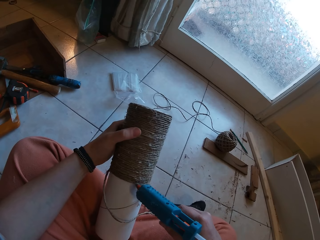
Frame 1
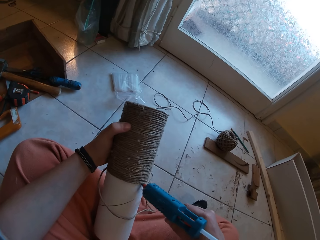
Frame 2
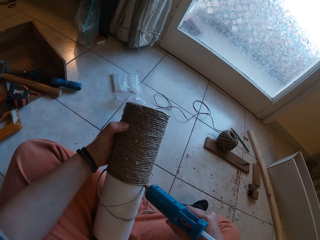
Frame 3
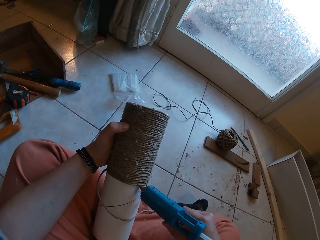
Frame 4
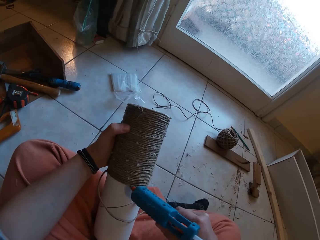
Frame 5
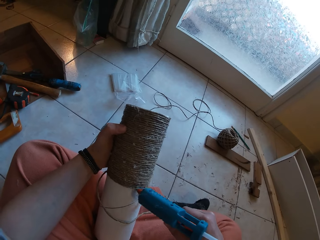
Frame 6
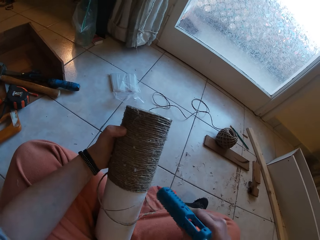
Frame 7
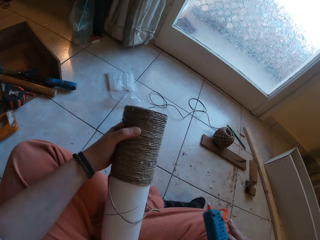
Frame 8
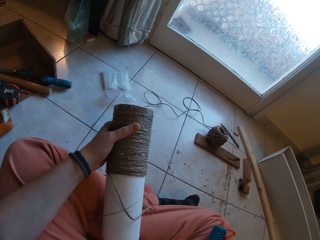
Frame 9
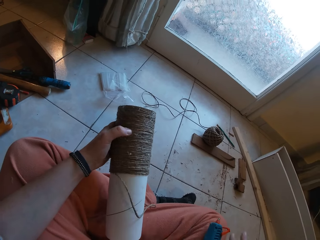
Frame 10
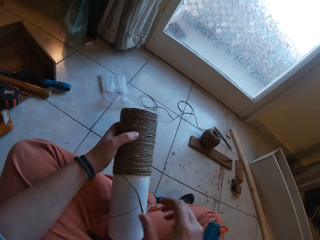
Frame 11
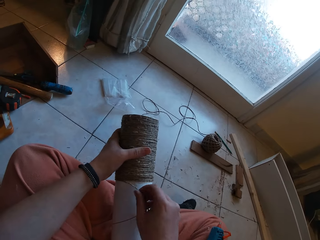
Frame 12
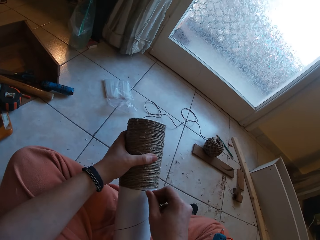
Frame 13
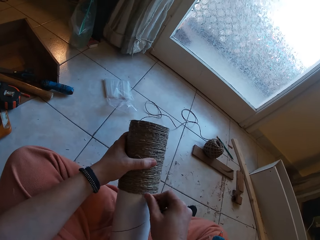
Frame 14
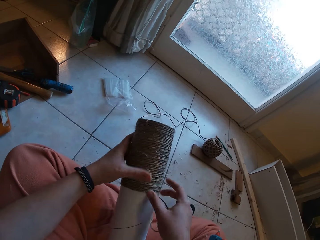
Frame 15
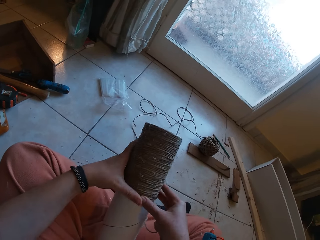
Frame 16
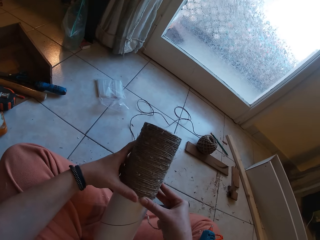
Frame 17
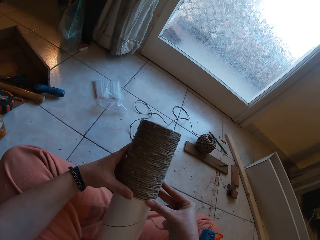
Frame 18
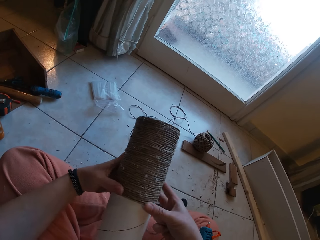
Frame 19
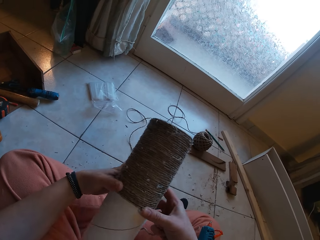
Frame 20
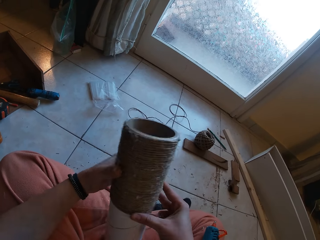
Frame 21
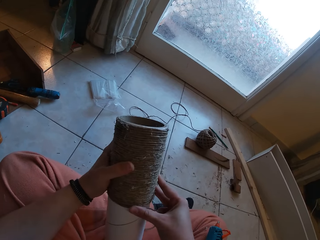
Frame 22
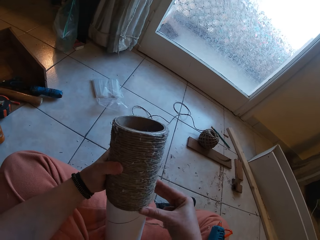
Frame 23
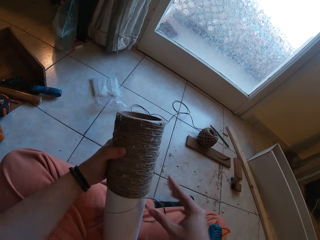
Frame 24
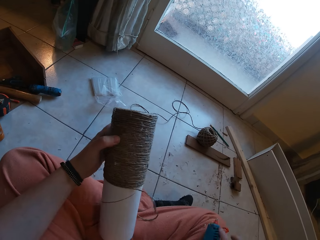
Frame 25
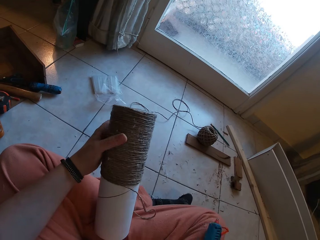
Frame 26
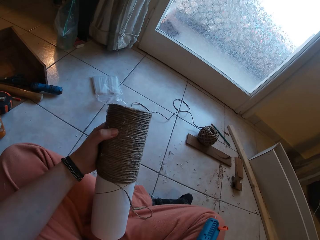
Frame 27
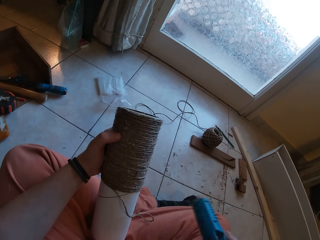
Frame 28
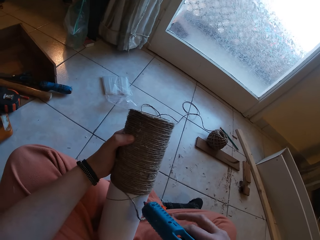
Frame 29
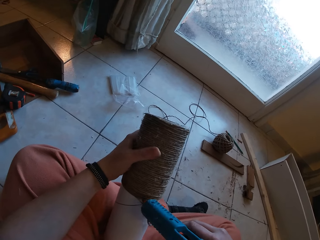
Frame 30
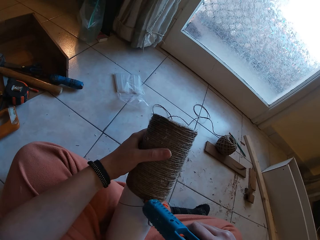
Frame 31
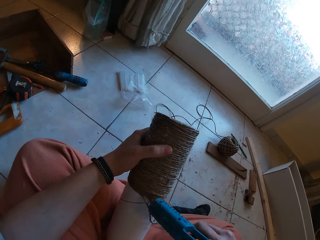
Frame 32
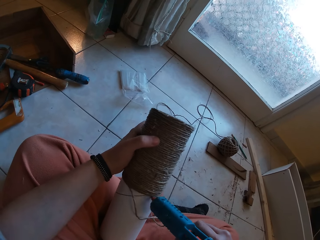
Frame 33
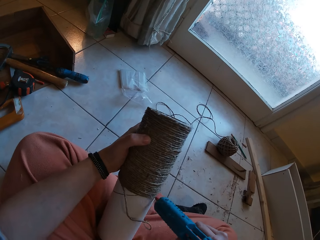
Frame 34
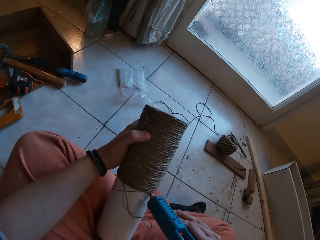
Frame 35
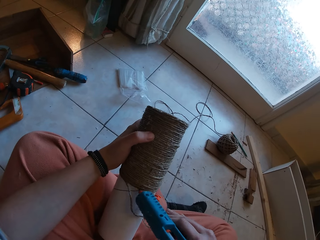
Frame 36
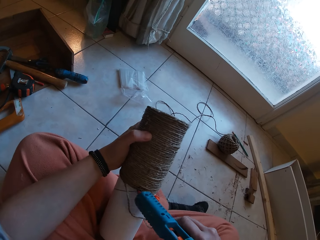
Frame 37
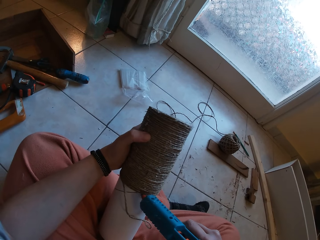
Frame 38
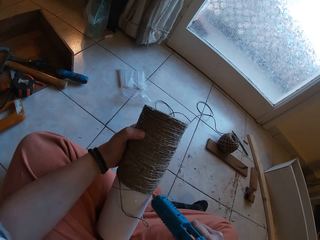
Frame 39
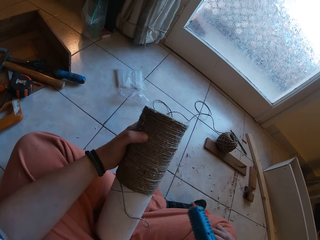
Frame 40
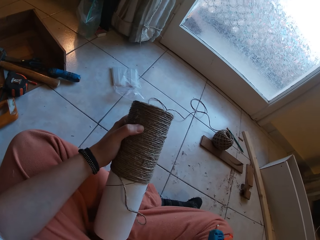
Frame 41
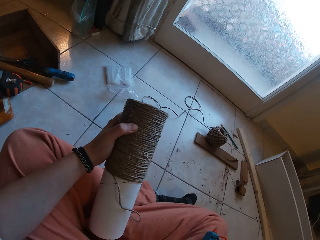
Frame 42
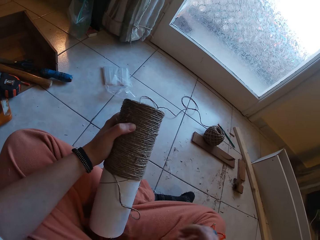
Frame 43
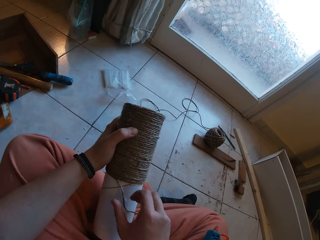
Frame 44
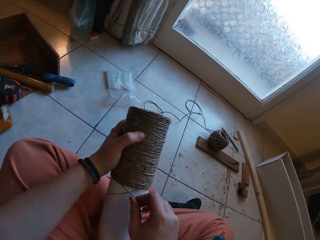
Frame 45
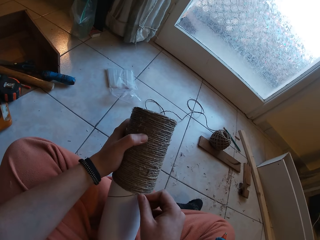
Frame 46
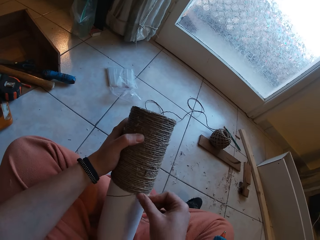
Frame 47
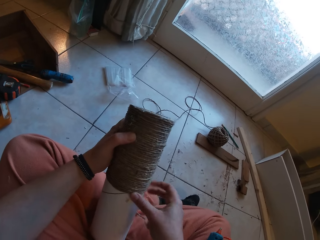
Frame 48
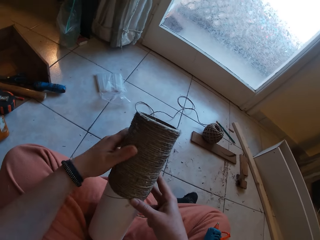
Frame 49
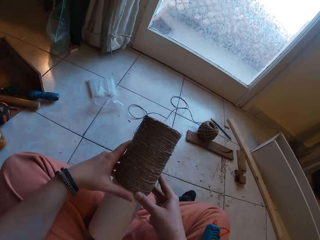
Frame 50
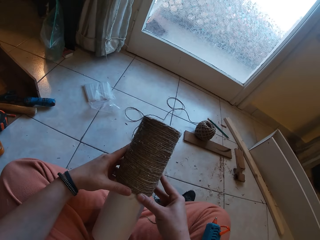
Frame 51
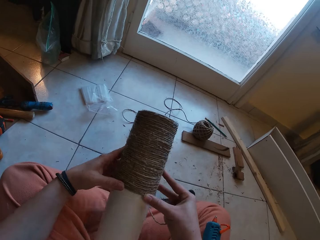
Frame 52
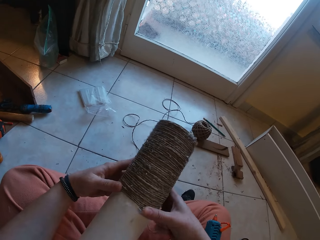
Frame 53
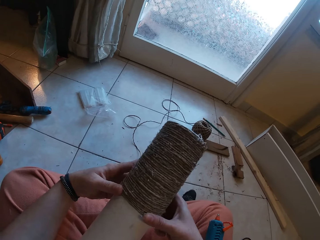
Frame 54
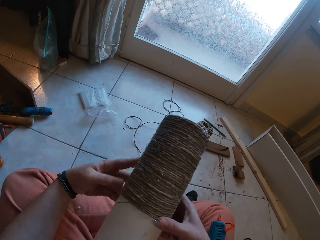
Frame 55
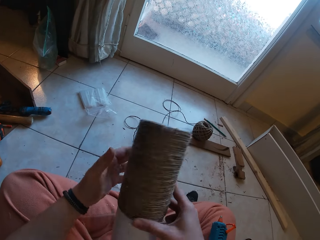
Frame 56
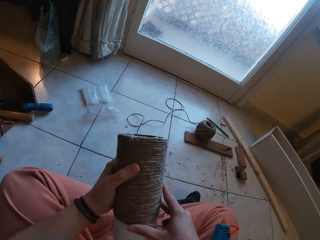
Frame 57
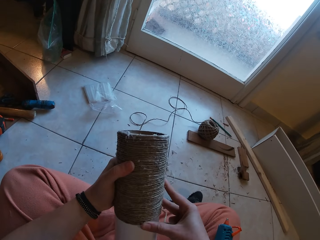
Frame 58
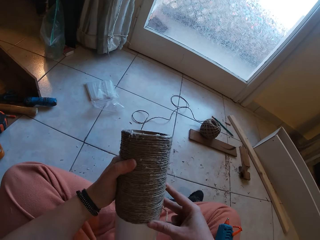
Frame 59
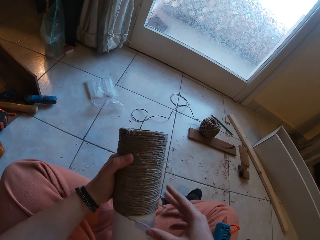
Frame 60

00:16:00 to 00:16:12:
The camera wearer drops the glue gun on his right leg. He wraps the rope around the cardboard tube with his right hand. He picks up the glue gun from his right leg with his right hand. He applies glue from the glue gun in his right hand to the cardboard tube in his left hand. He drops the glue gun on his right leg. He wraps the rope around the cardboard tube with his right hand.

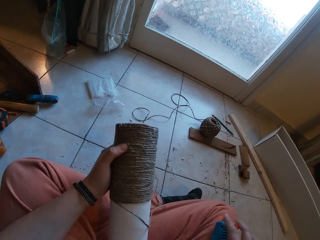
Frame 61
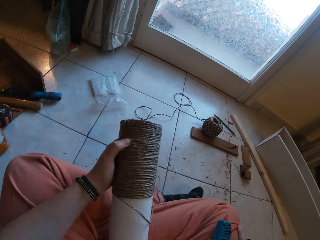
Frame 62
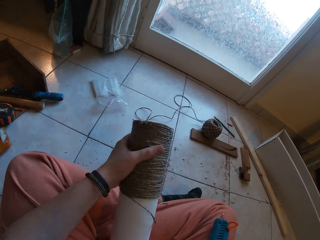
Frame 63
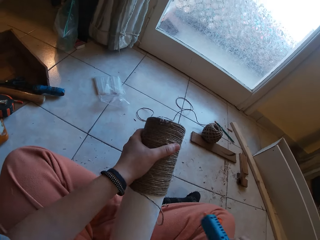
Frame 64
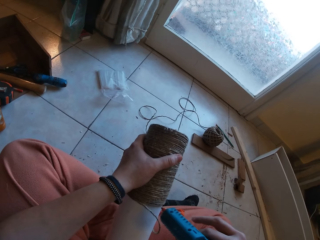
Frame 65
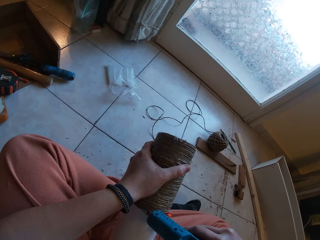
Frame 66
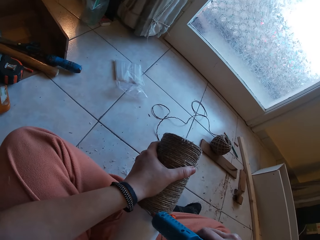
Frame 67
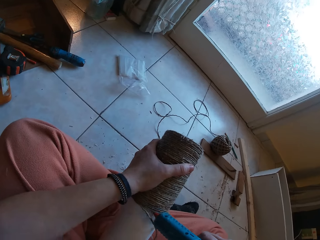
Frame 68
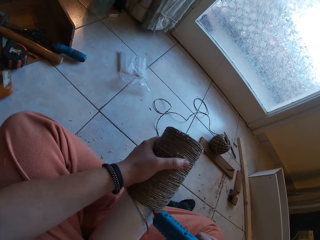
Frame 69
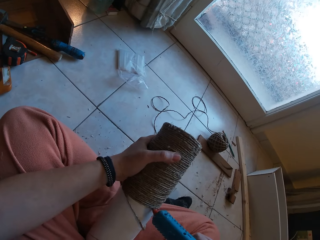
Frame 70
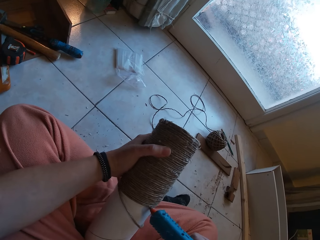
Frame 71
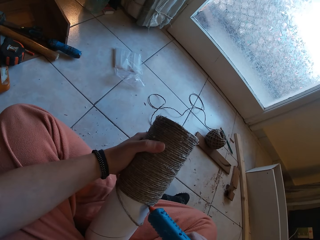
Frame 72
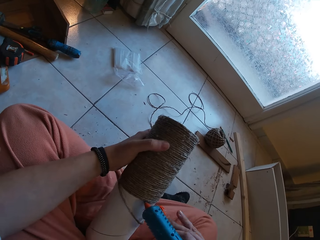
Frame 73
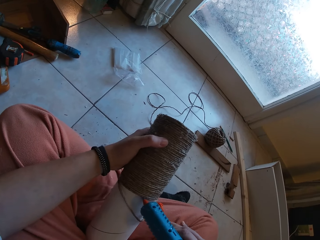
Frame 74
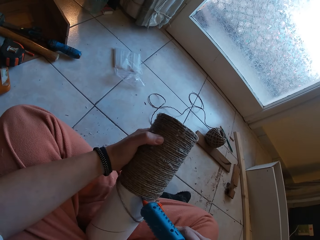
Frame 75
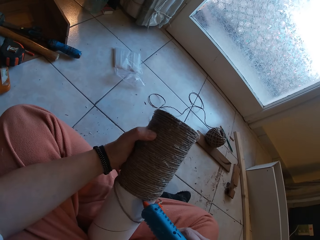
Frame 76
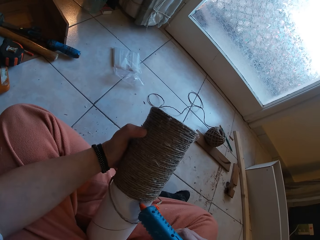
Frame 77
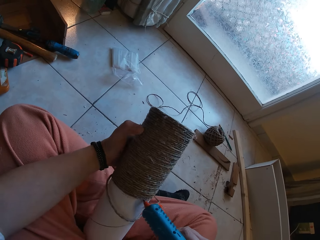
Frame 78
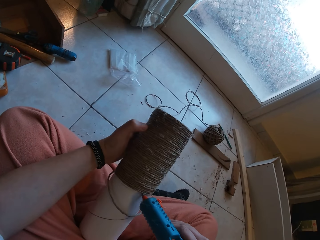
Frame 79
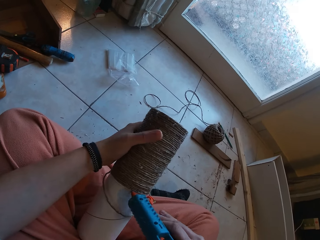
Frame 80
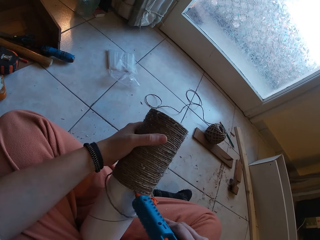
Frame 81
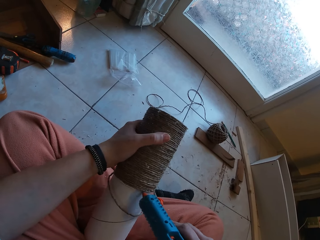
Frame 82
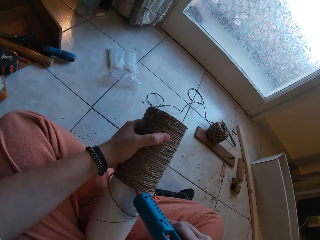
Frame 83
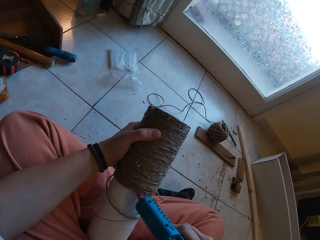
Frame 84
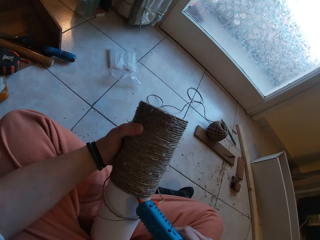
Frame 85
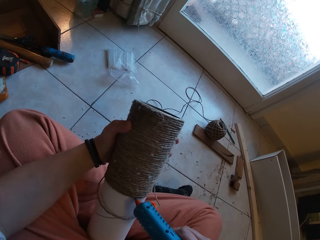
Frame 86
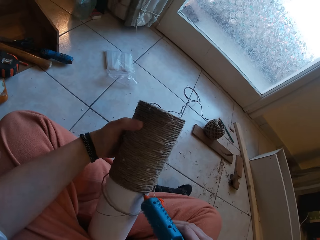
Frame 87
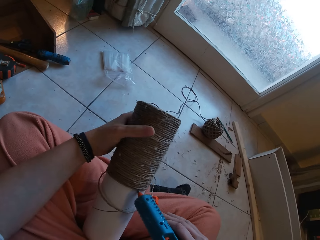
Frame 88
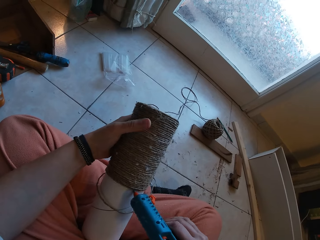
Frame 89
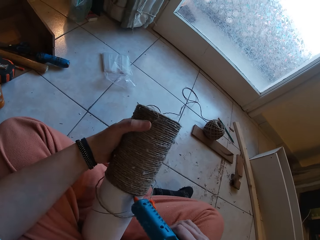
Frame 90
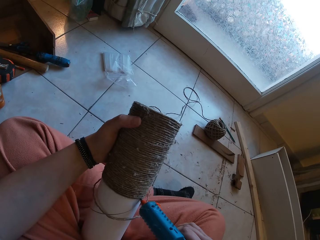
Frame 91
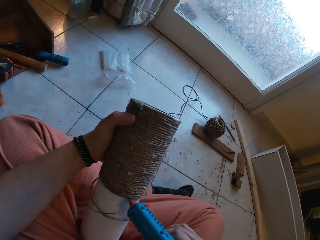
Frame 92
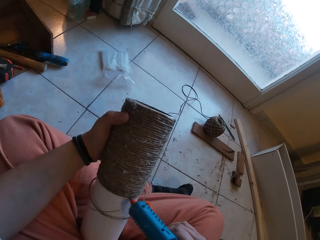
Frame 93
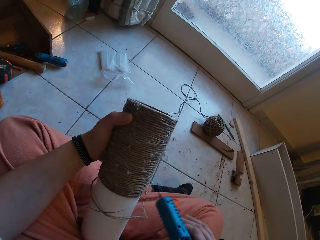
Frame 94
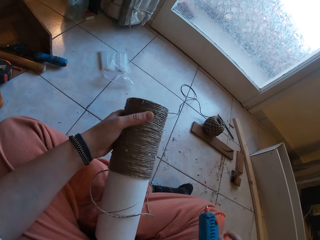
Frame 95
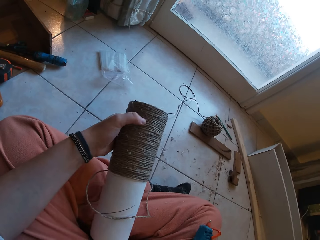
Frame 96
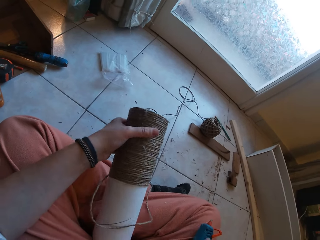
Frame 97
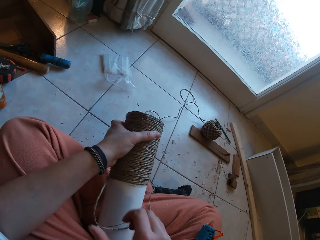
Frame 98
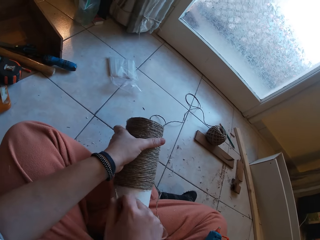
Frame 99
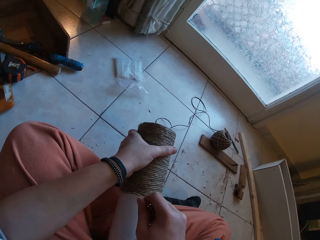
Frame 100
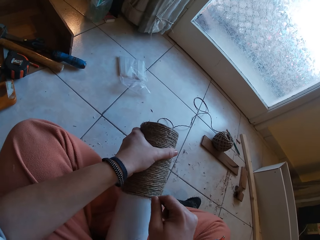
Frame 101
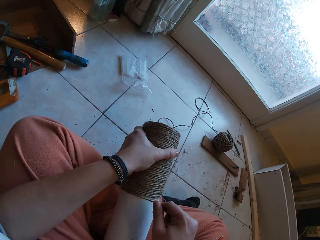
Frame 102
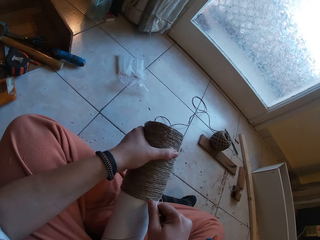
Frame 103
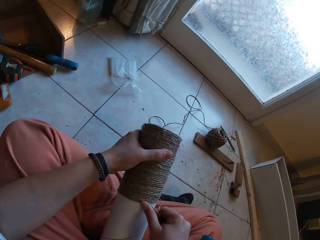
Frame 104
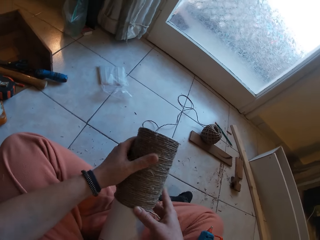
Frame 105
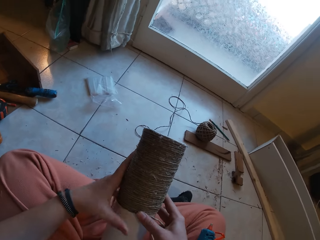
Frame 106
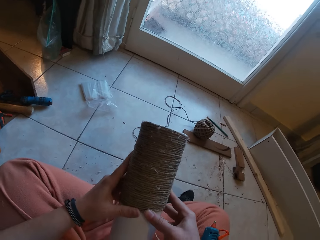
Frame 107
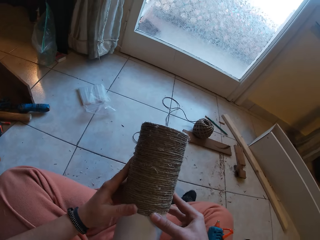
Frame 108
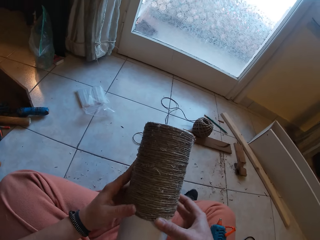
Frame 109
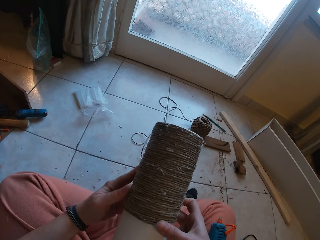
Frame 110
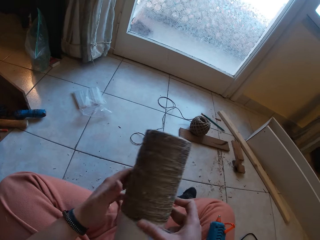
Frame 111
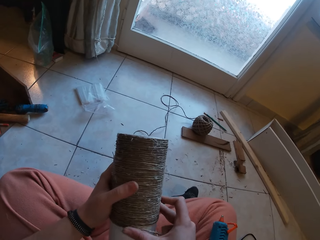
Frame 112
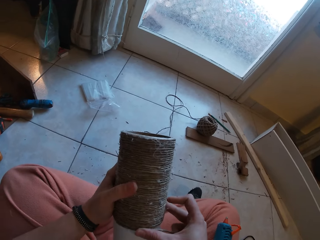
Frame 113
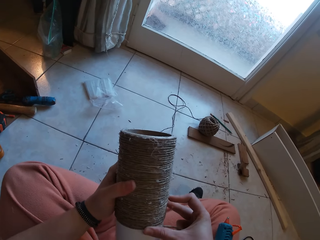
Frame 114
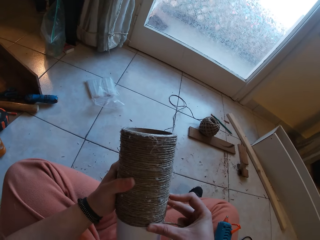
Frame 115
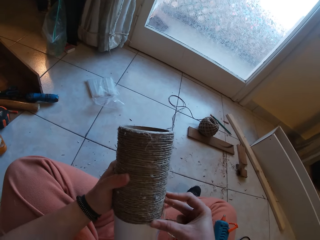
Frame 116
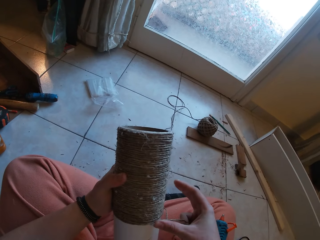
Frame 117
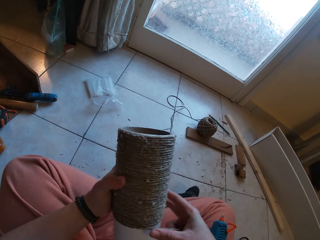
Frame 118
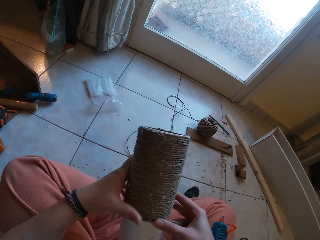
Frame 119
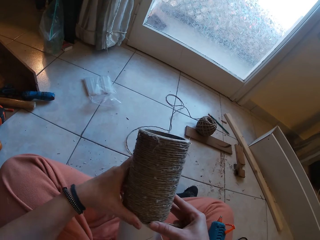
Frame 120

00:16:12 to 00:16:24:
The camera wearer picks up the glue gun from his right leg with his right hand. He applies glue from the glue gun in his right hand to the cardboard tube in his left hand. He drops the glue gun on his right leg. He wraps the rope around the cardboard tube with his right hand.
